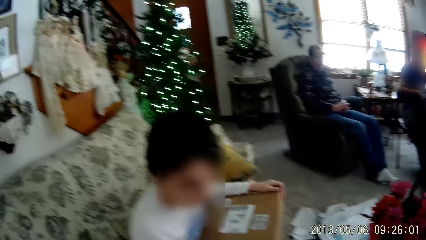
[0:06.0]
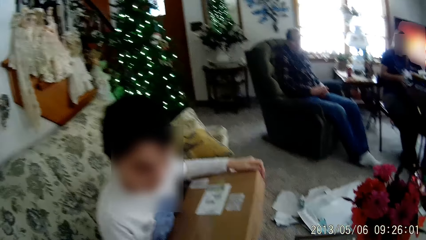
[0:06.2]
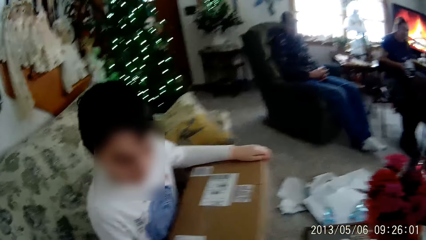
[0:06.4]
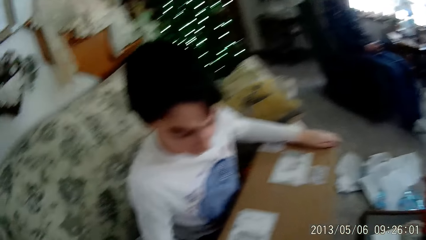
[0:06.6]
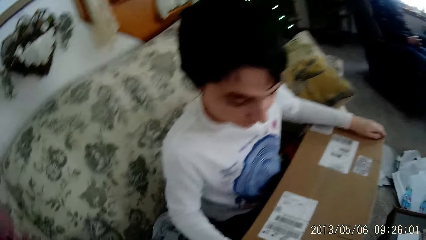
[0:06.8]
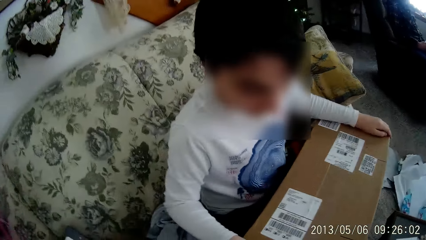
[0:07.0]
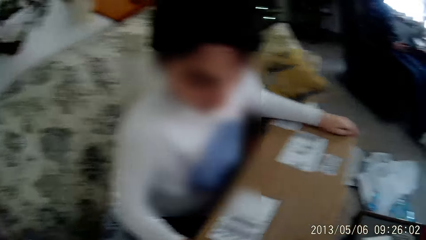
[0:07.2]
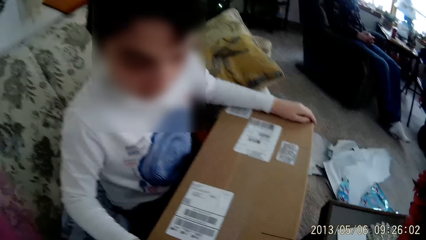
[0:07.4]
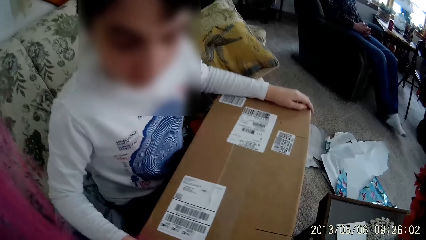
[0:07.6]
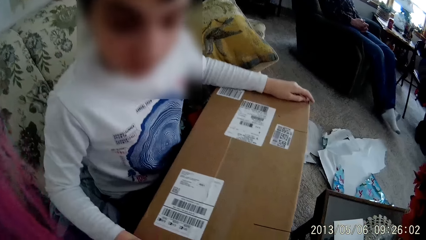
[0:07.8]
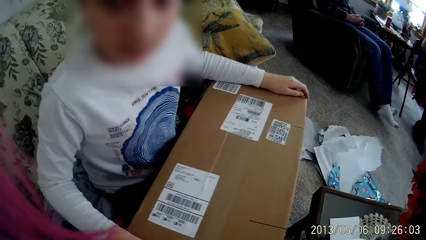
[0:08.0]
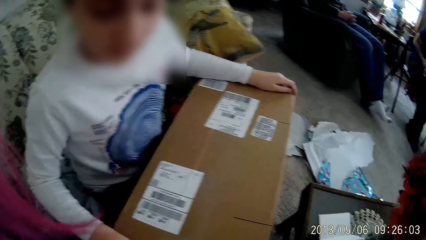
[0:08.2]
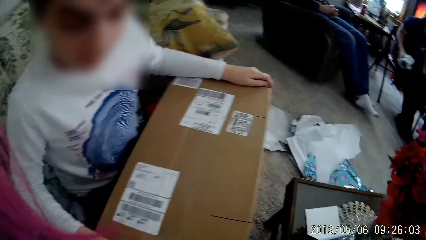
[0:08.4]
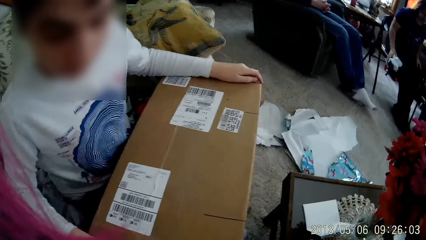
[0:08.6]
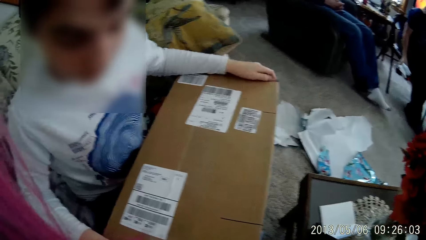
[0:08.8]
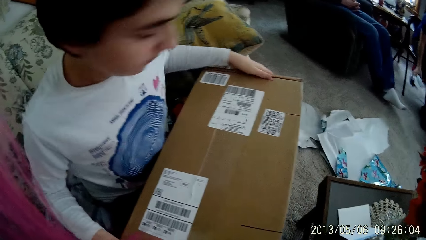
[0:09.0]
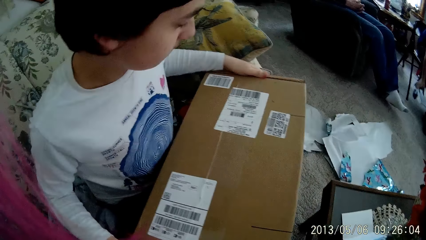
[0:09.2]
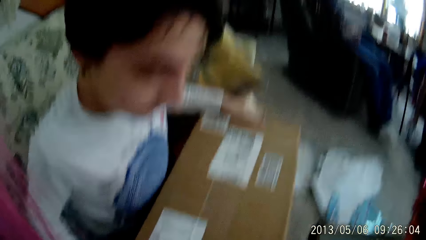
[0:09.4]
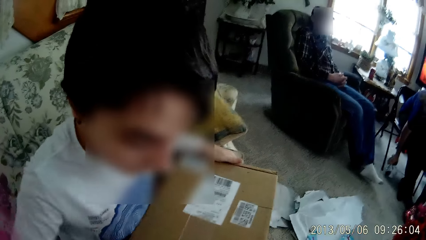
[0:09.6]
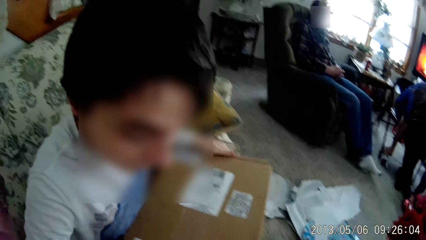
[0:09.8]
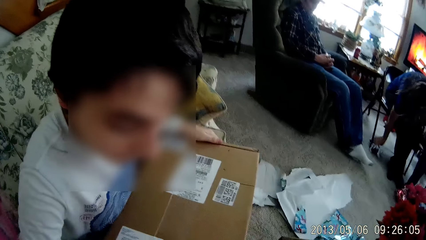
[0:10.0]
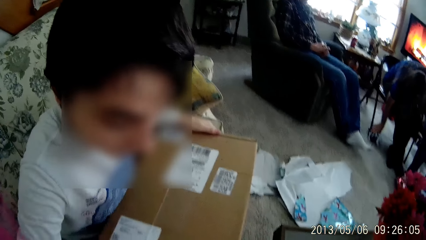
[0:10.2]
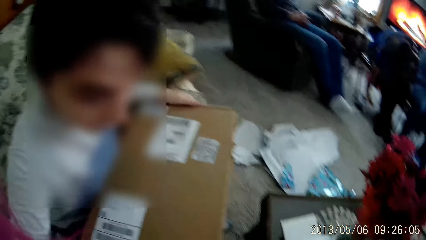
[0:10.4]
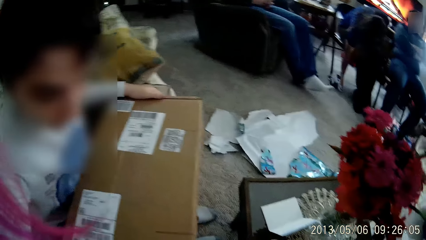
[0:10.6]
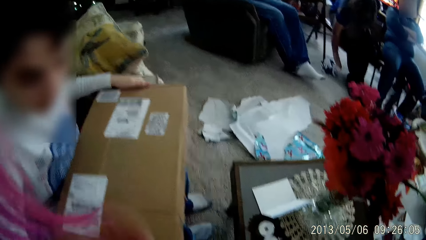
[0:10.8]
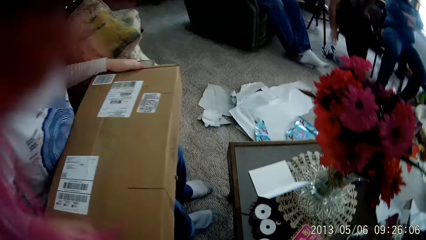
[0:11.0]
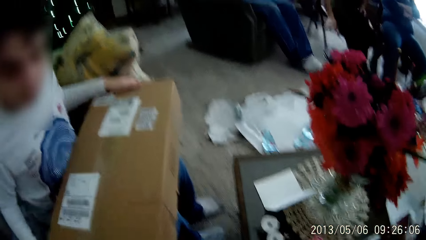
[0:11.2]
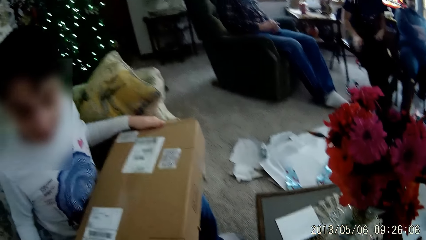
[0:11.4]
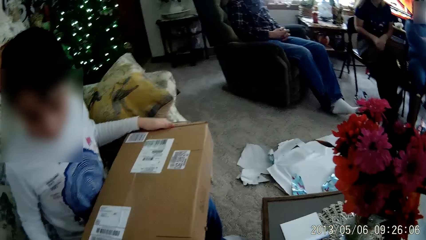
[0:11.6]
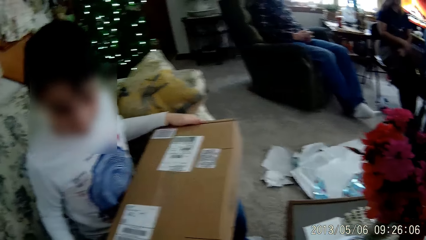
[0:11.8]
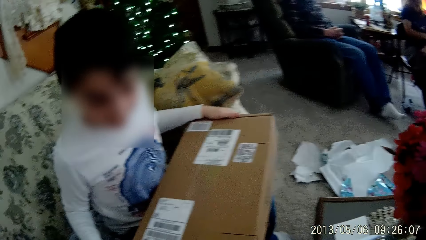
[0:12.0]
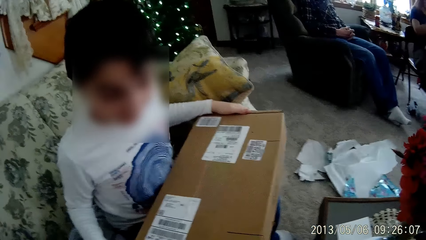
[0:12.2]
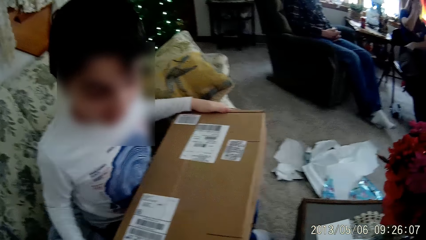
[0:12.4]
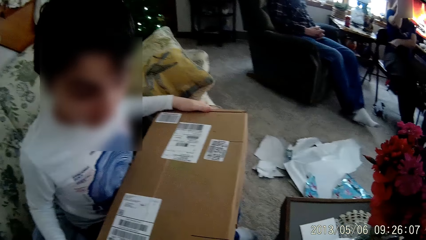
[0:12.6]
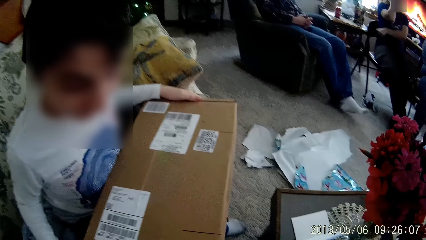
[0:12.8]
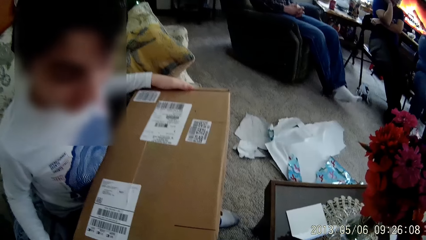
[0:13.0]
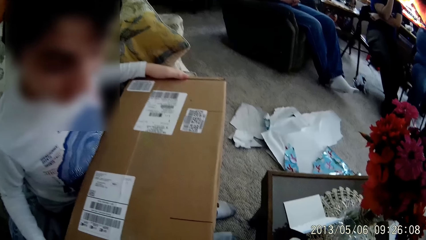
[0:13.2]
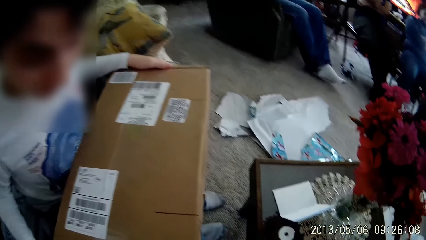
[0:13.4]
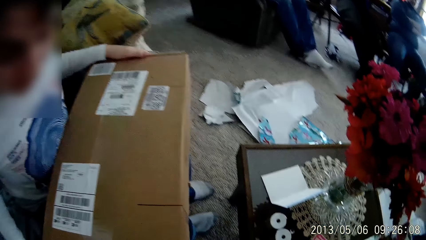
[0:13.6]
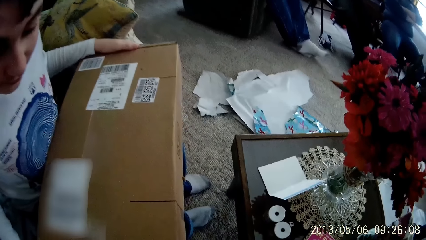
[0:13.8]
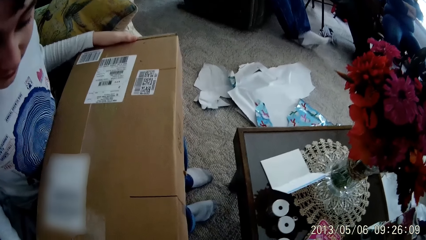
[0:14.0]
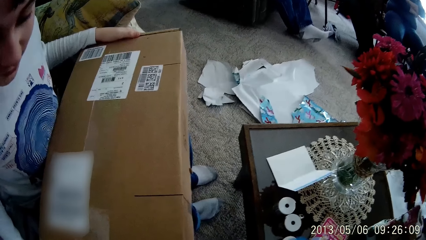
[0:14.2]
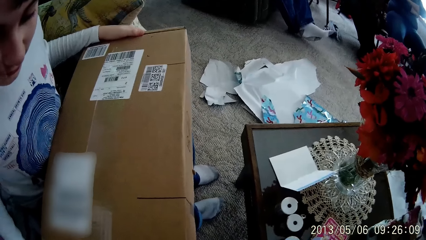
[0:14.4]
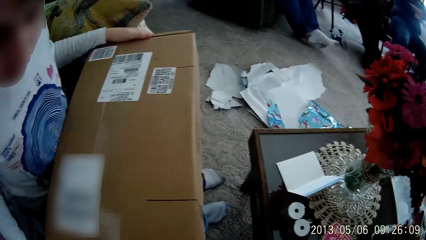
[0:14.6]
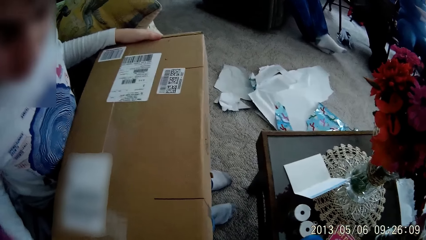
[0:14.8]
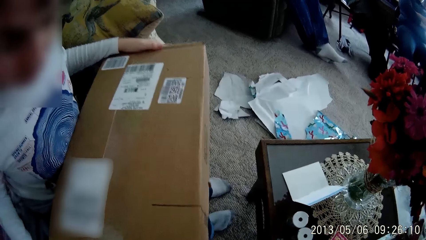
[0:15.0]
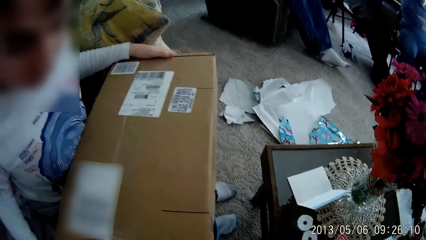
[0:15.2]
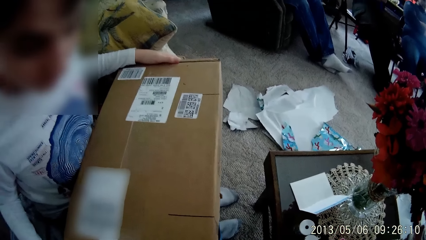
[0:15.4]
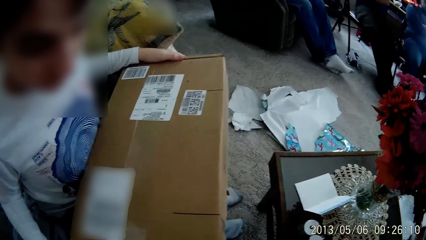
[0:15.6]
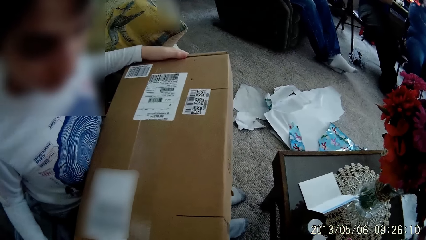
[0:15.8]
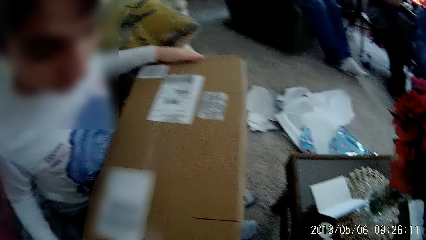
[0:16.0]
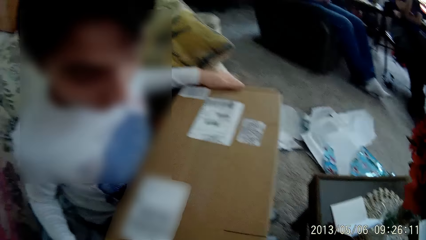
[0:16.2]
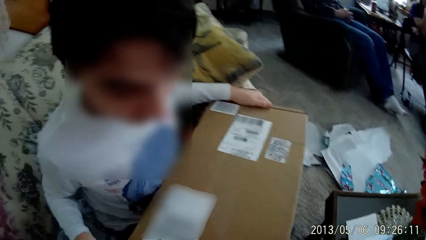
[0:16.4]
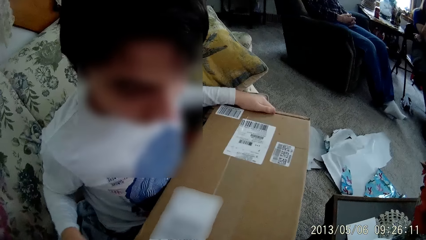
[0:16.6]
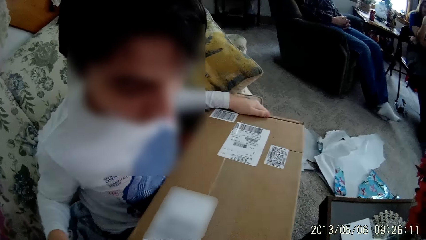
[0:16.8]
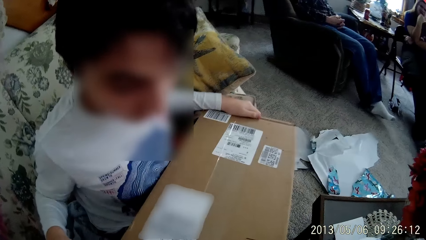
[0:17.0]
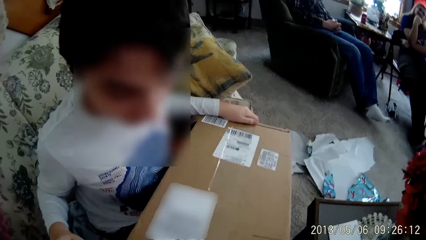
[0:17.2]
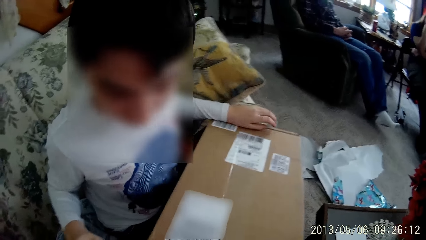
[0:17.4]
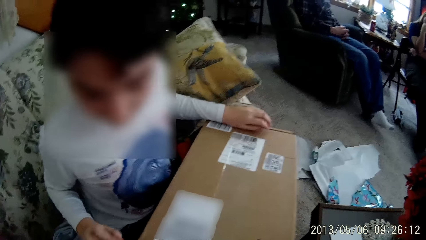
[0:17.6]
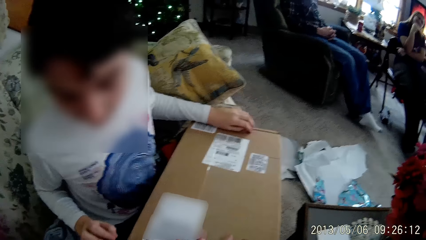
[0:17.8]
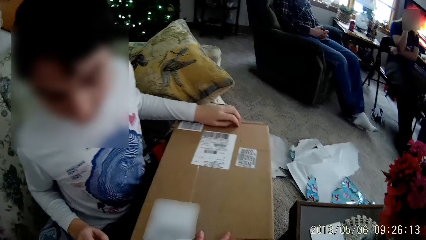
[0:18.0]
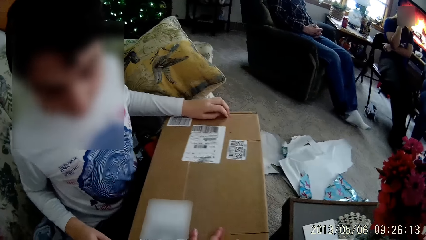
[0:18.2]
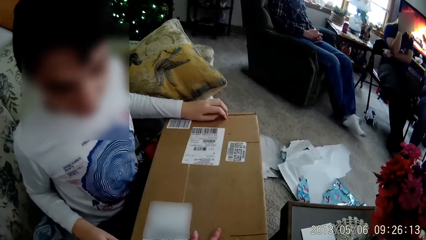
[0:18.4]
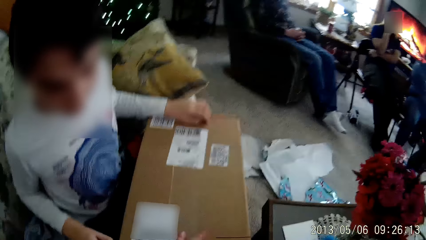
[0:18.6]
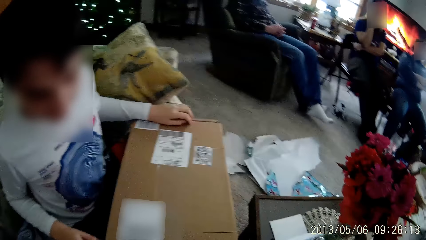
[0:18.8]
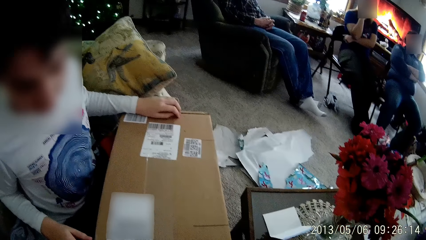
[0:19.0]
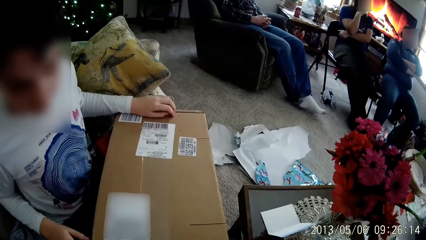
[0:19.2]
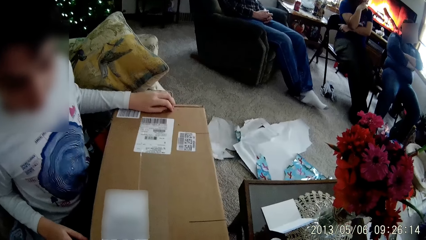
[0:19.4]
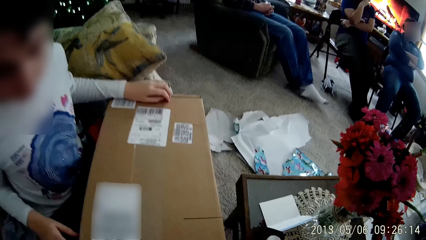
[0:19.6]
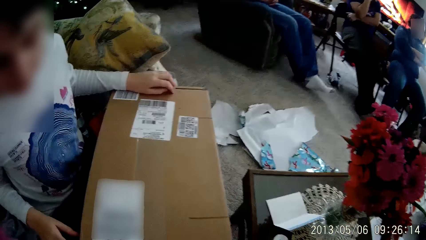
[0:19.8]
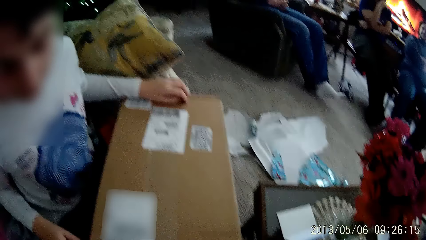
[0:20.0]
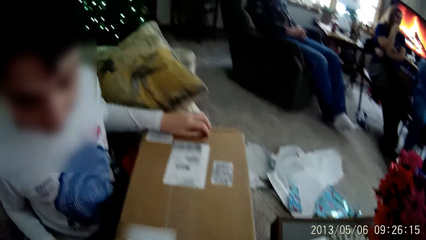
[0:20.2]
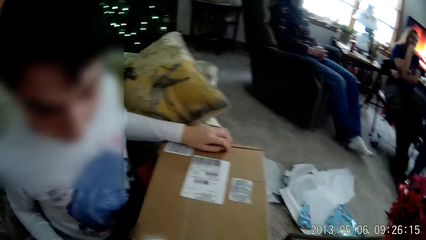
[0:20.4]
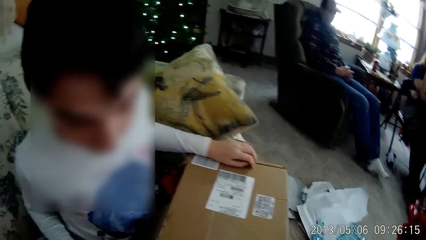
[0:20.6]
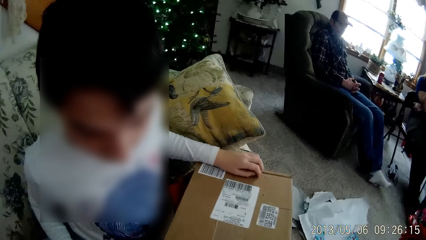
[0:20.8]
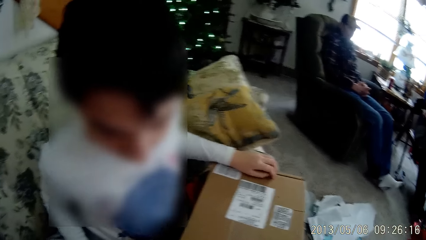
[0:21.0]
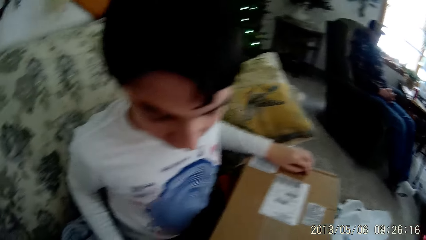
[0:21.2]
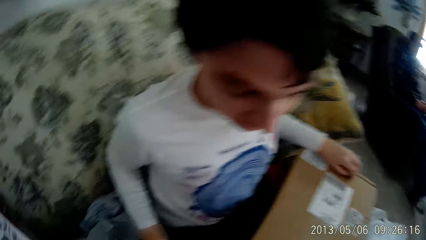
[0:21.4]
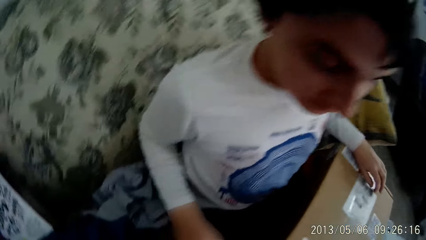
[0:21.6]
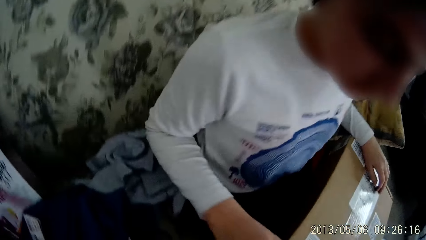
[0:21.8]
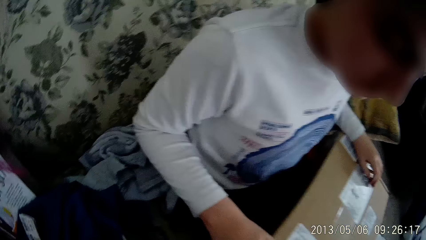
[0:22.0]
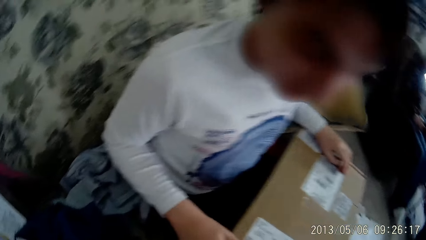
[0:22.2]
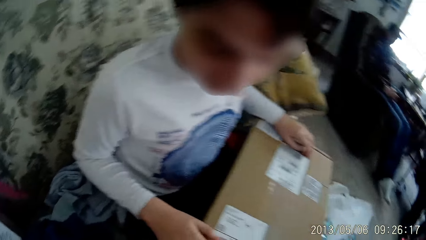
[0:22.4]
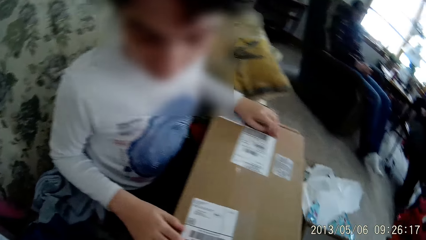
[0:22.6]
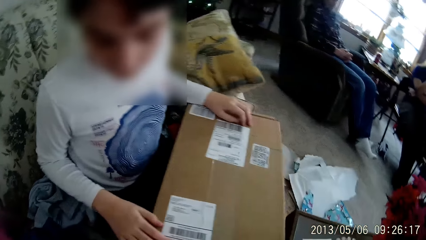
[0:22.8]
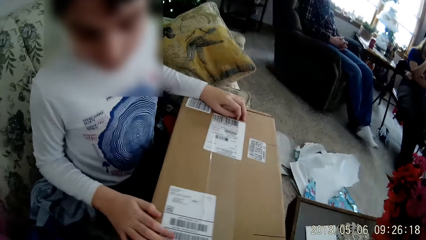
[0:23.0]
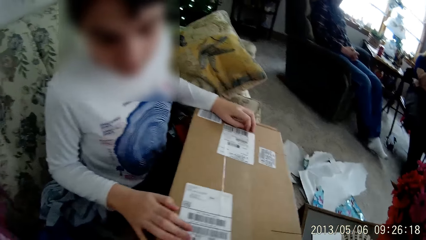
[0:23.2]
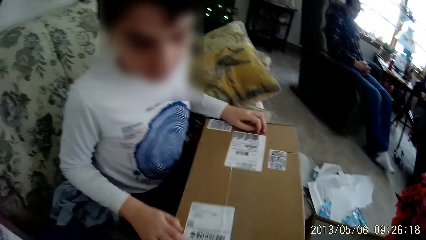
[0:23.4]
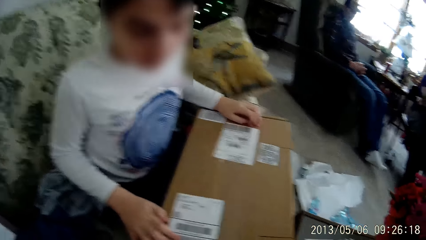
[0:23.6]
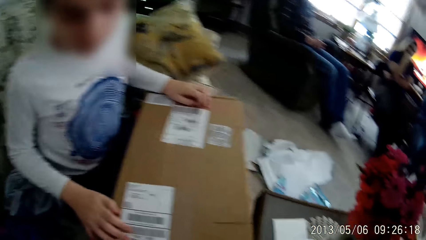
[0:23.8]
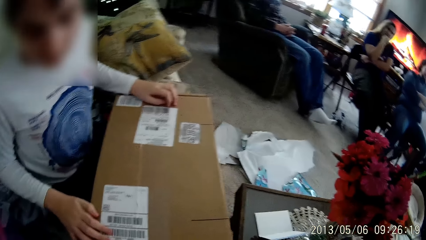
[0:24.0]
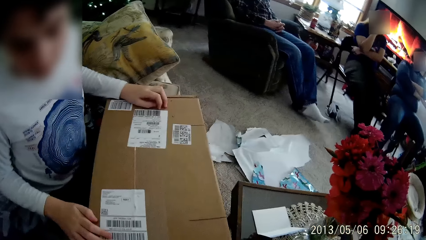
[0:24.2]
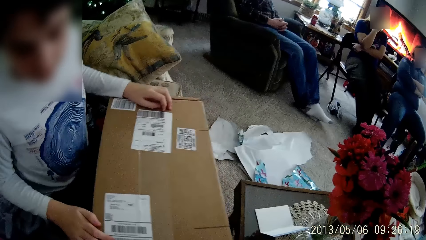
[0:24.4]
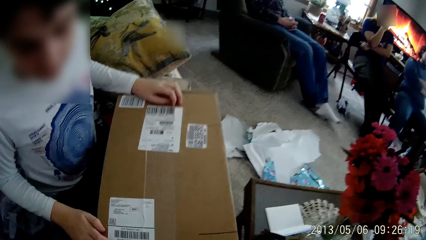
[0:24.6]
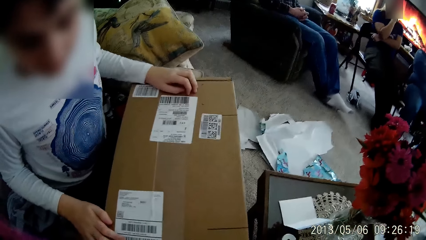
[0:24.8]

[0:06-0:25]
A person converses with the camera wearer. The woman places the piece of cloth on the floor. The person aligns a box on the thighs. The camera wearer sways a hand. The person converses with the camera wearer. The woman touches her hair with her right hand. The person checks the box. The camera wearer unboxes the box with a boy. The person converses with the camera wearer.
